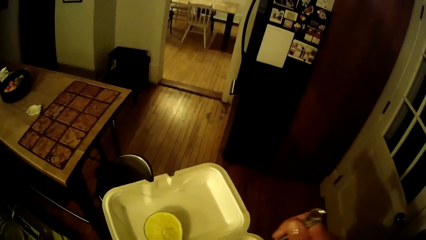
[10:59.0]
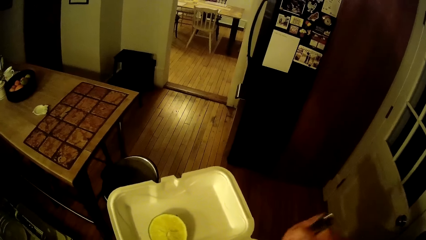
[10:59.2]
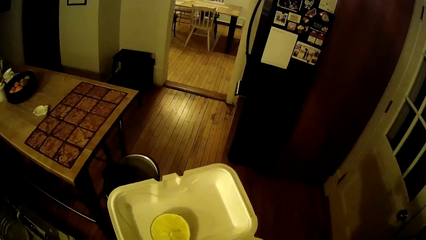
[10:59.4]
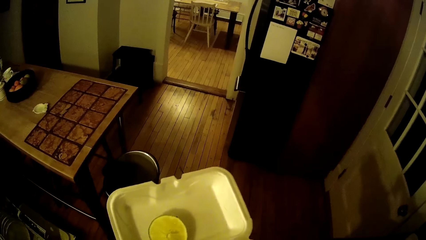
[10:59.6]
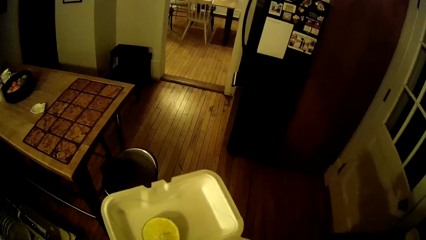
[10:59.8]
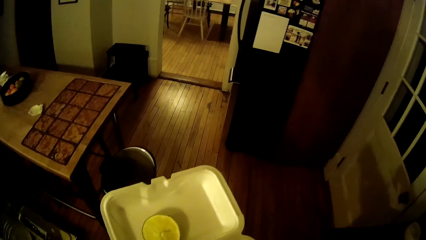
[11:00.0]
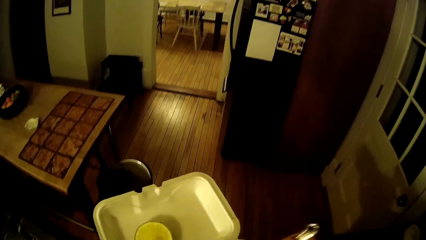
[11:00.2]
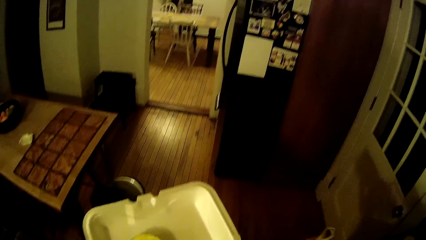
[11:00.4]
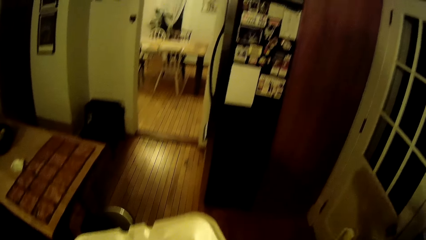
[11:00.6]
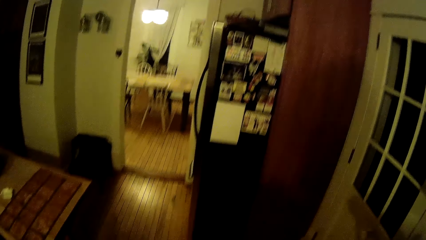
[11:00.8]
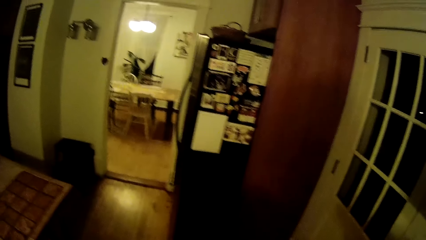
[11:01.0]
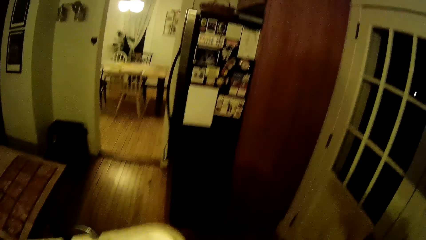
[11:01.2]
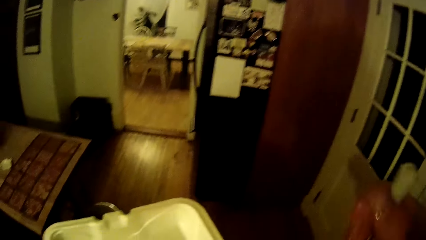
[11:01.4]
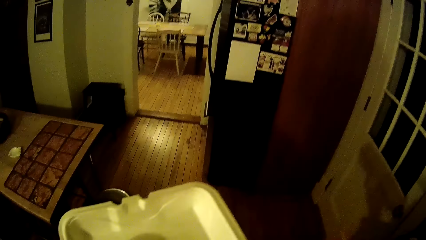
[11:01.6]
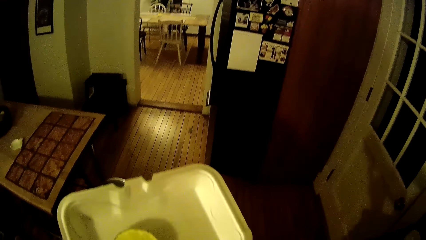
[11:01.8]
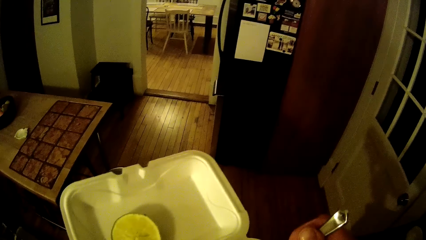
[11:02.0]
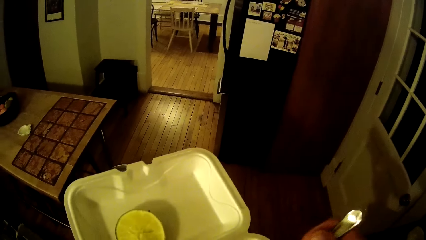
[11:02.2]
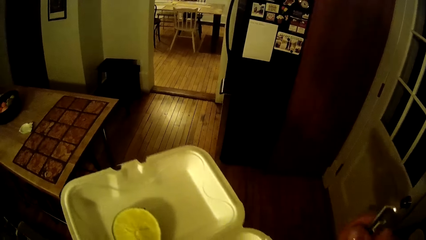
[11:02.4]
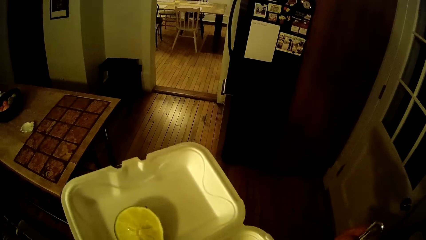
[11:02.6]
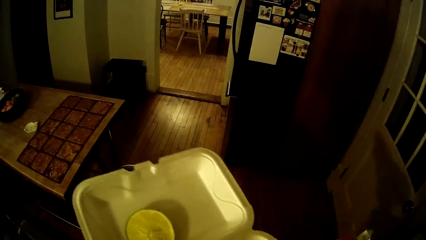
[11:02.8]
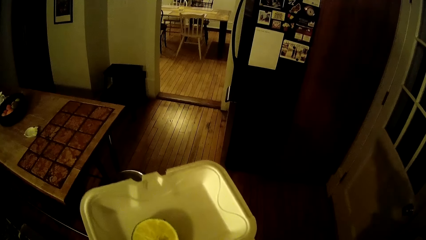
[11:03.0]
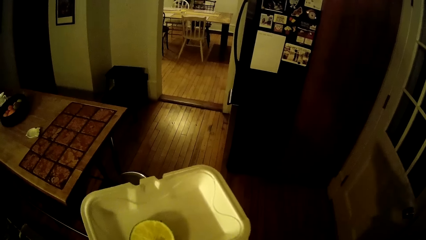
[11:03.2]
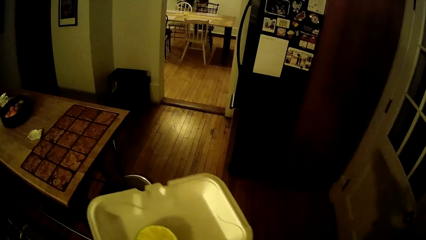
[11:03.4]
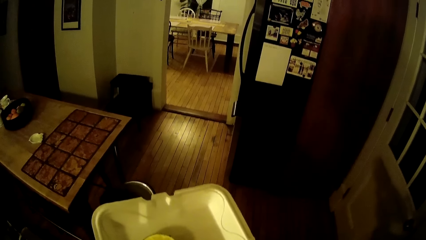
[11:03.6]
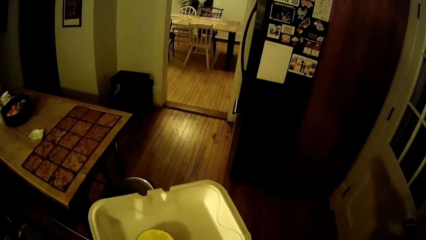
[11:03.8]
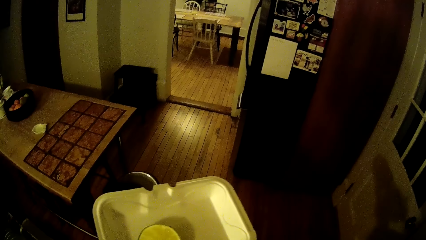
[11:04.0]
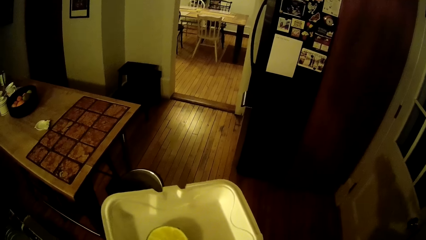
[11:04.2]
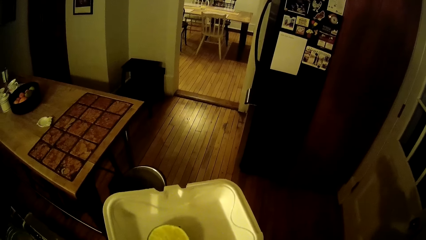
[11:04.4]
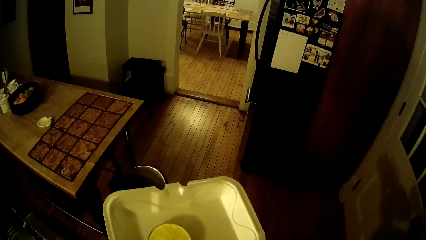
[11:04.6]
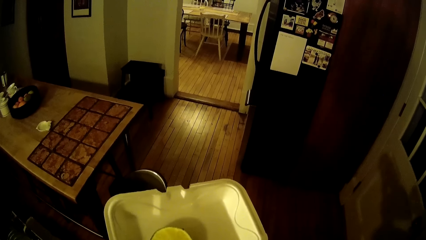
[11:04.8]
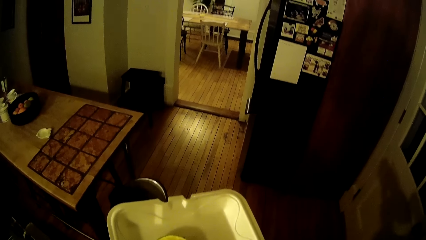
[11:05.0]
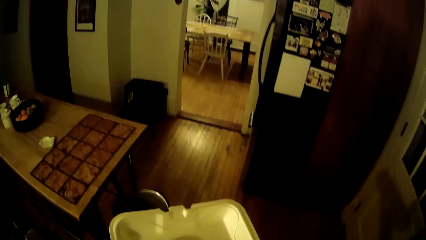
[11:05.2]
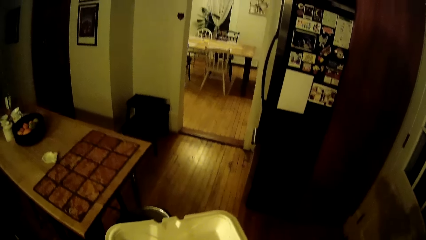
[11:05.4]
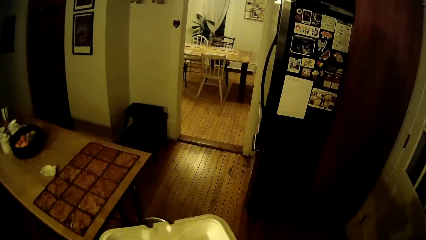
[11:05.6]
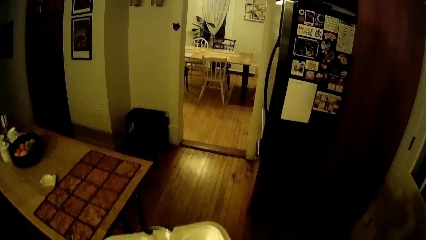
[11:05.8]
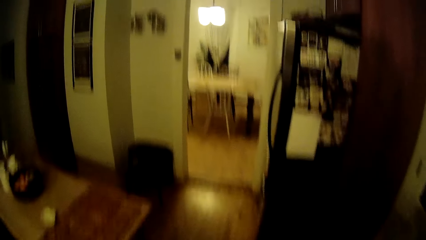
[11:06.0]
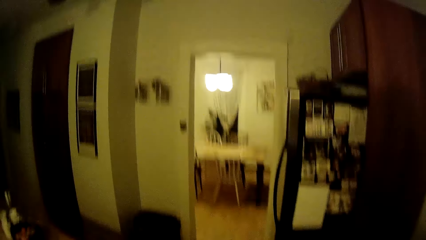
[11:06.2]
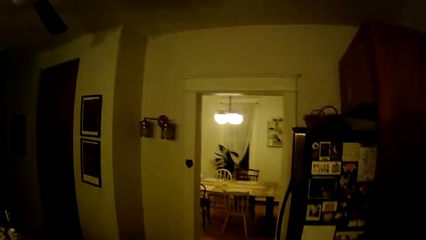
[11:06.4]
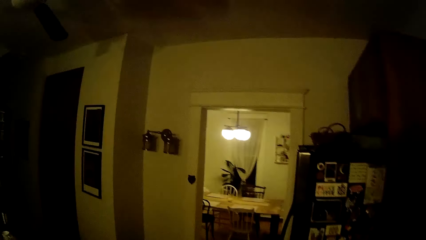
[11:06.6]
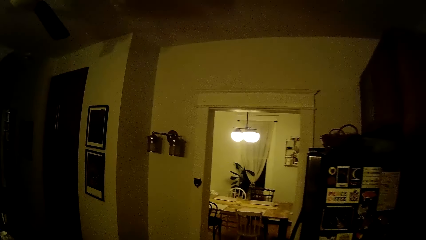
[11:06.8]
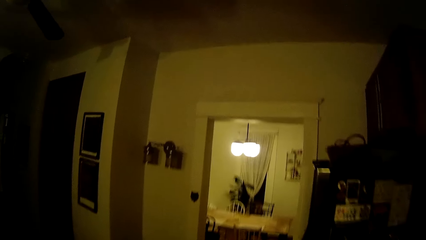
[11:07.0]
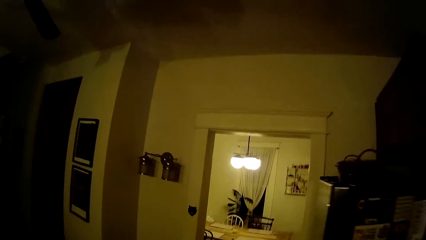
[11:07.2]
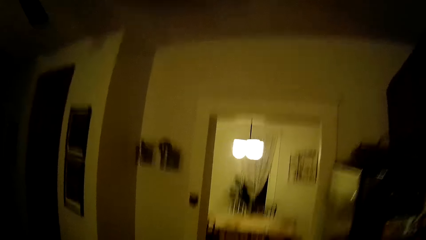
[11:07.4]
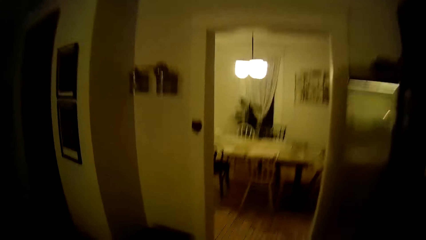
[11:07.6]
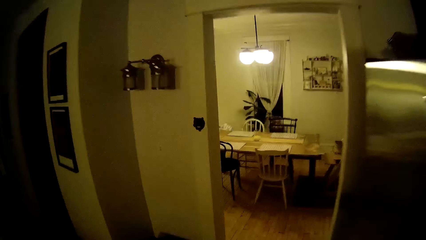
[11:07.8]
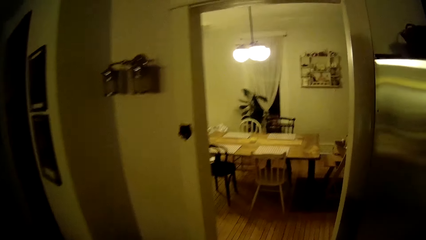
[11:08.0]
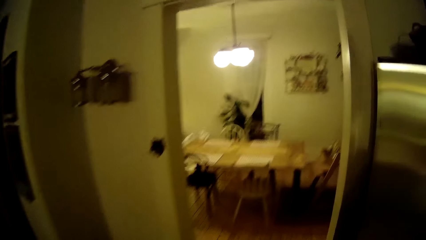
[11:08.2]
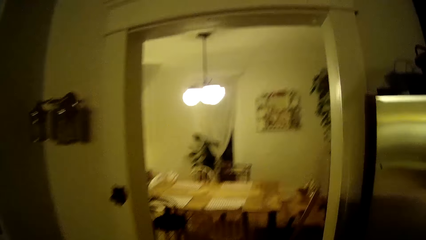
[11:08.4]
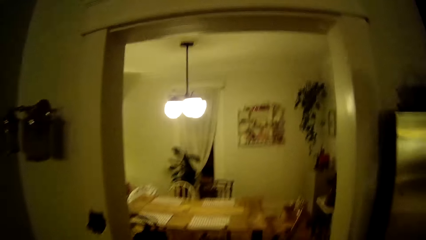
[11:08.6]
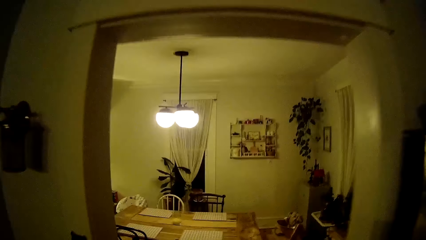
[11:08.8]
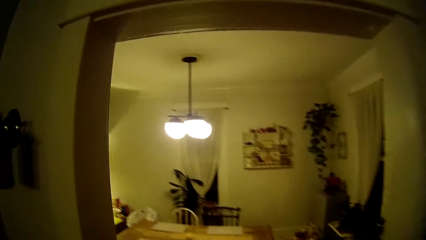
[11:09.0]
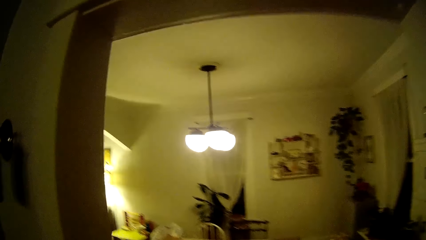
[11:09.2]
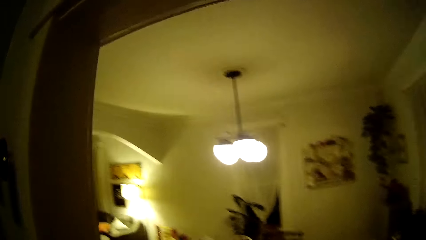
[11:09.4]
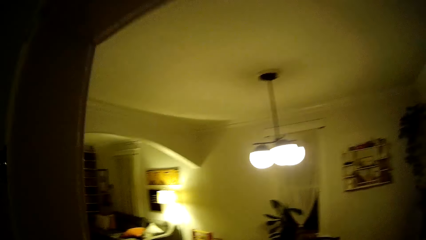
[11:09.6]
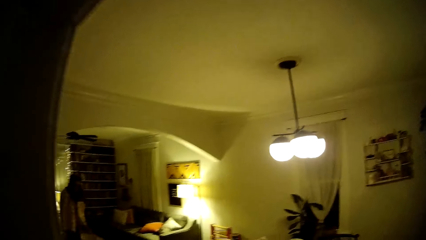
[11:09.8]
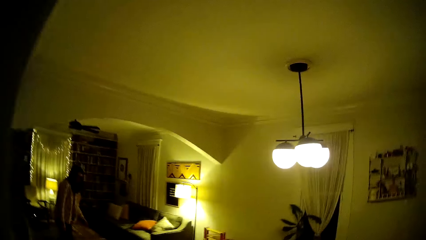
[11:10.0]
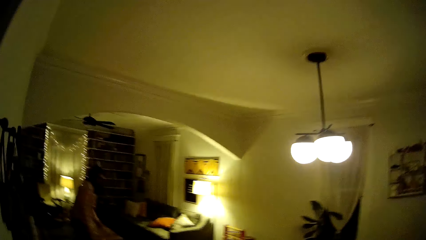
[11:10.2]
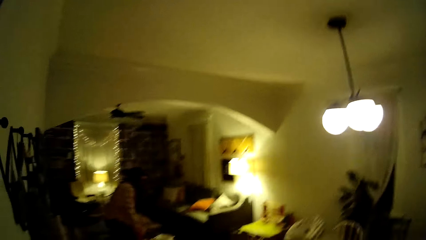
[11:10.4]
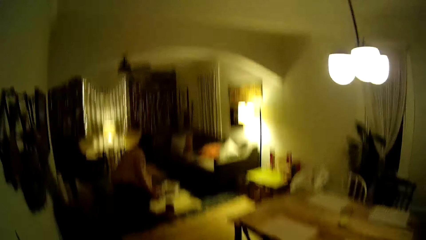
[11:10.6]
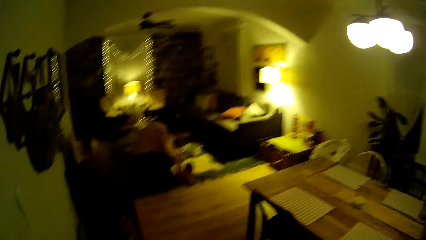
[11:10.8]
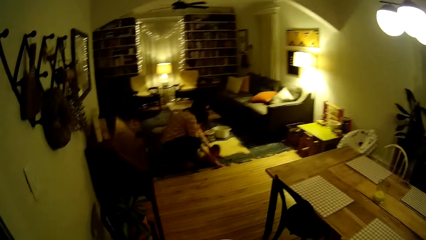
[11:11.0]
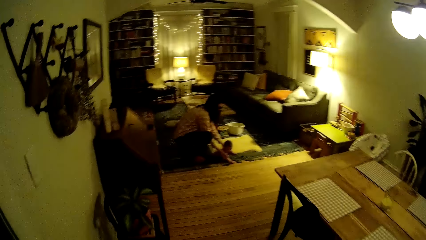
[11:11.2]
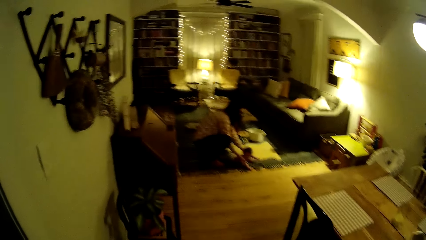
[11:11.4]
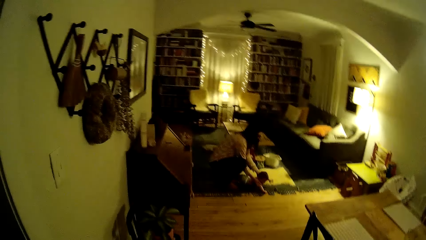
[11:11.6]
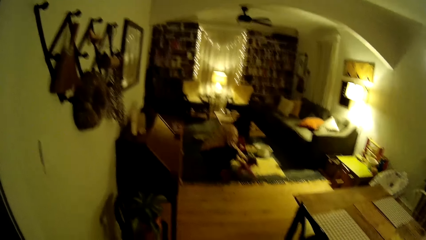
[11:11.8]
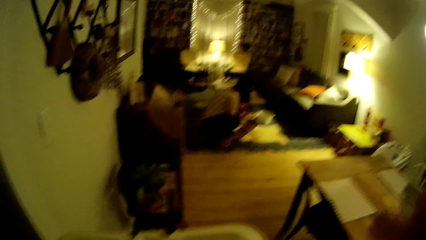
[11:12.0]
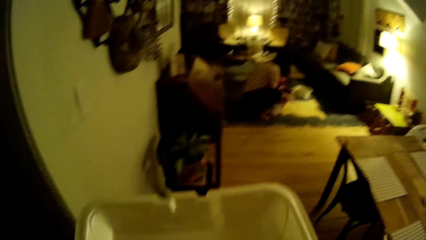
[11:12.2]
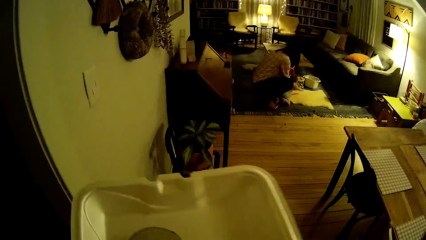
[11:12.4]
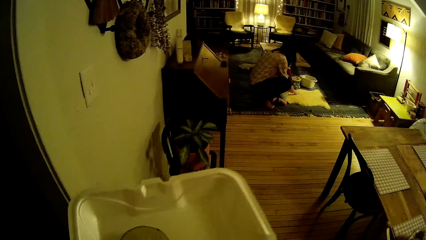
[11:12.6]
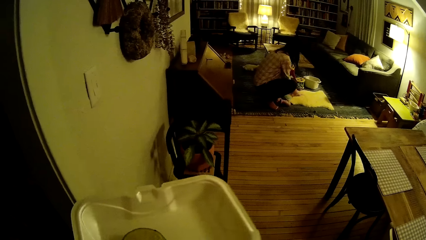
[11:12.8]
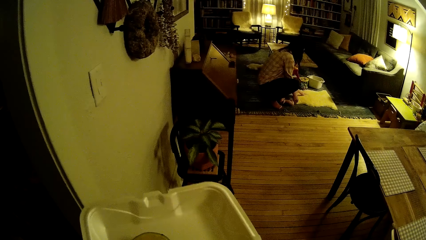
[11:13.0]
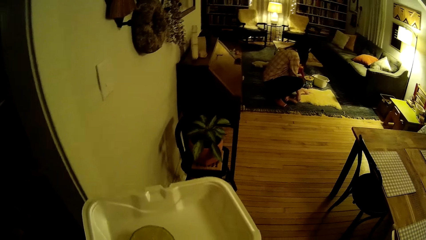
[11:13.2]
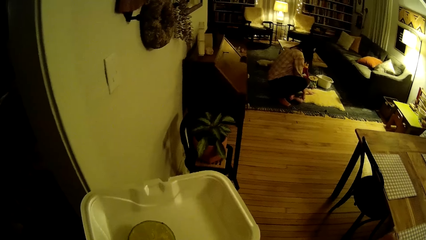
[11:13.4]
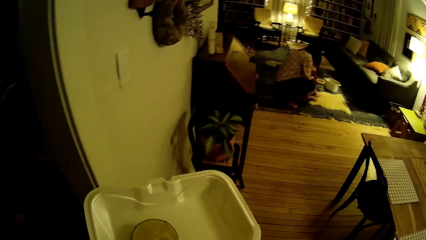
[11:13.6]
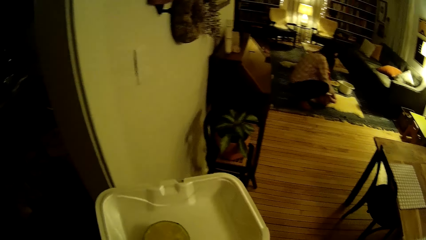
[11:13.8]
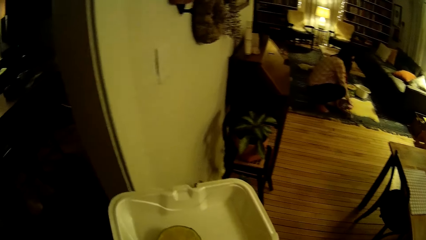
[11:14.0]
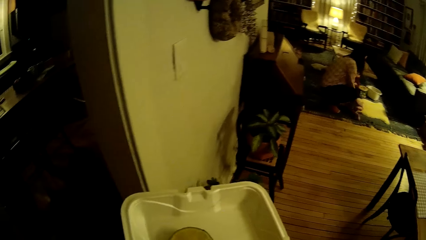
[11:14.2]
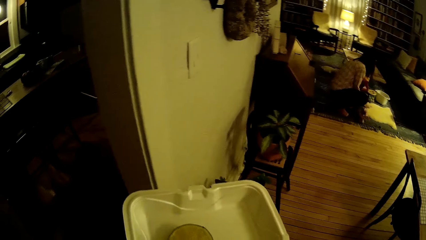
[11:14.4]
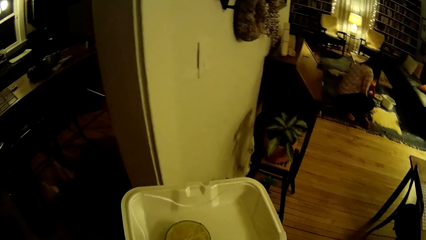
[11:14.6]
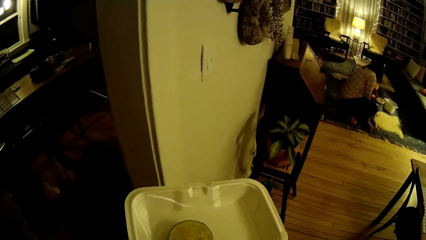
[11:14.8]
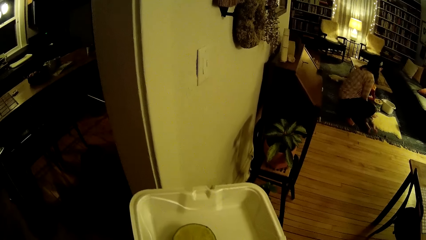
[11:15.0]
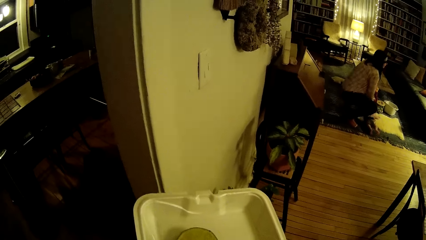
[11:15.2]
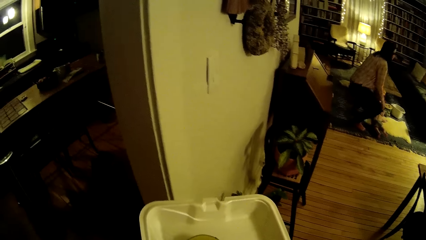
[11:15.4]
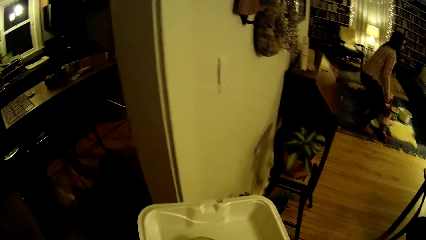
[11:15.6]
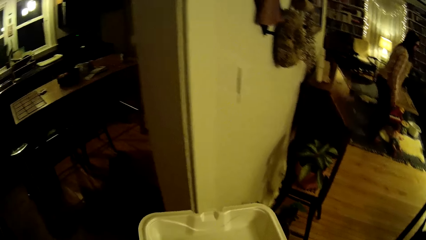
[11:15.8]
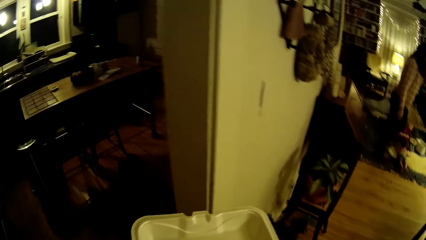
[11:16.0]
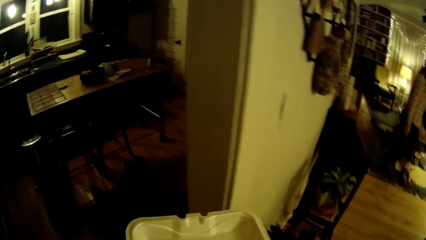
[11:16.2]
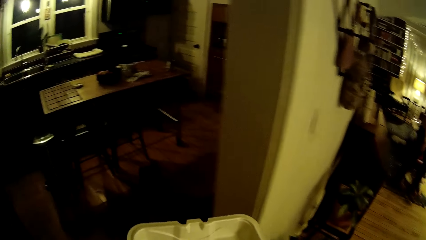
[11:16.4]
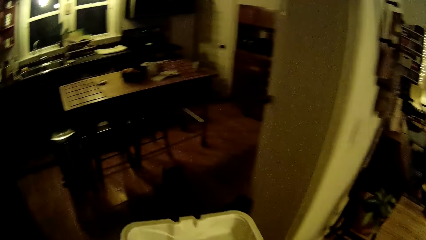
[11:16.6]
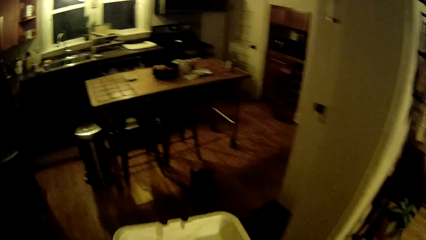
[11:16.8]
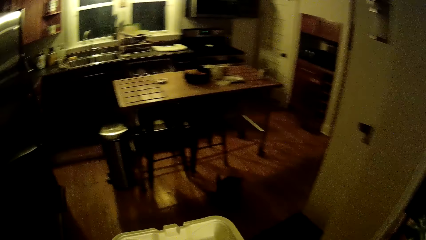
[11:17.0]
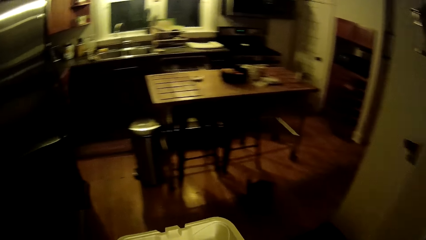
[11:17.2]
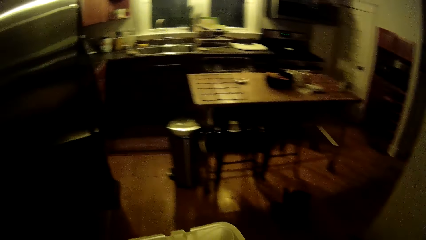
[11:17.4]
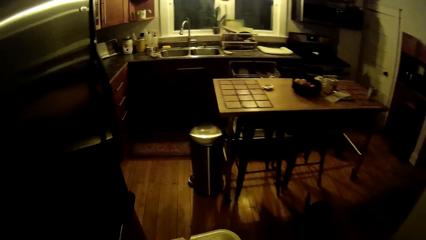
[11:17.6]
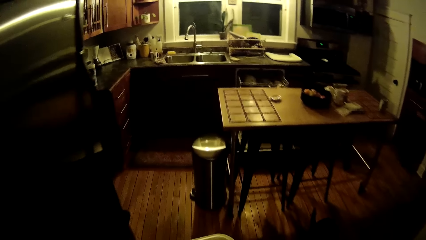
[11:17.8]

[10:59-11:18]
The camera wearer looks at the dish. He raises the spoon. He eats the veggies in the disposable plate with a spoon in his right hand. He raises the spoon. He holds the spoon. He looks at the dish. He walks around. He talks to the woman. He looks at the woman. The woman touches a baby. The woman plays with the baby on the floor. The camera wearer looks at the dish. The woman stands. The camera wearer turns around. He walks around.
